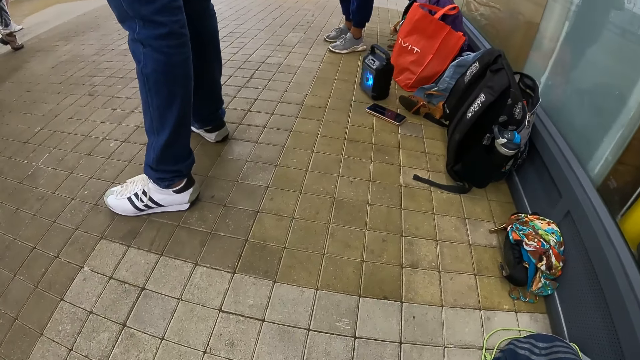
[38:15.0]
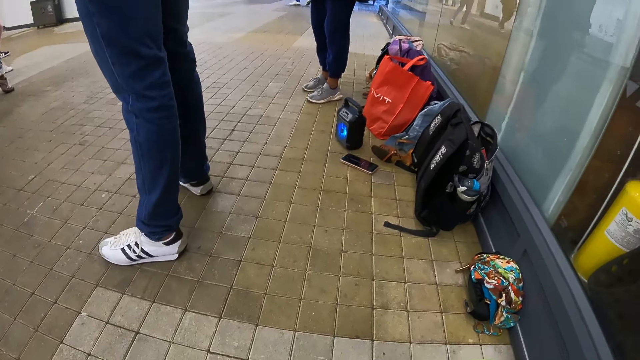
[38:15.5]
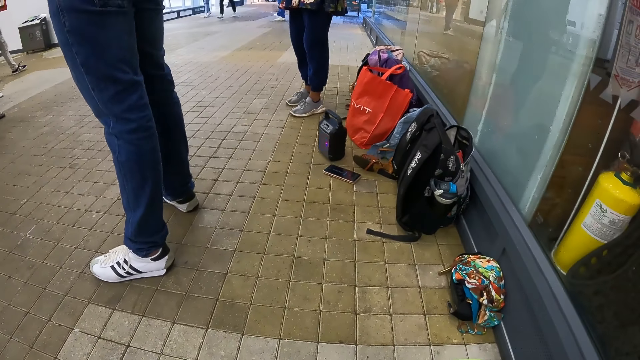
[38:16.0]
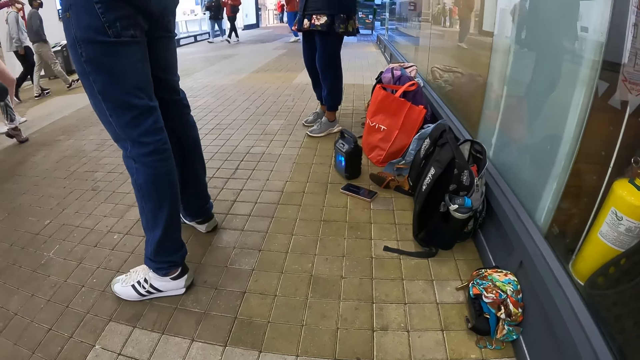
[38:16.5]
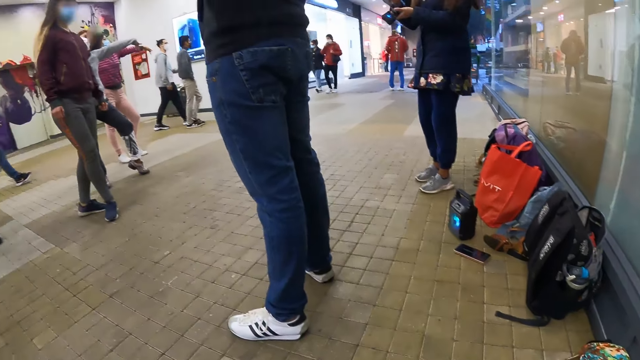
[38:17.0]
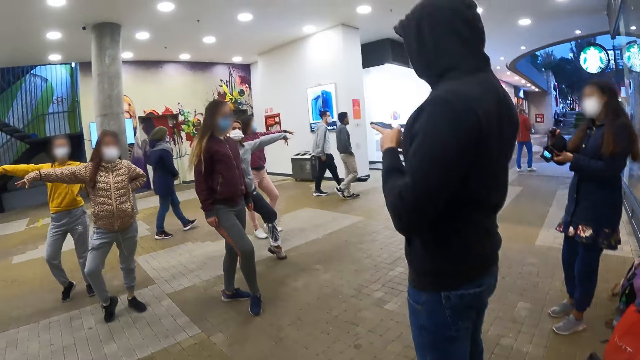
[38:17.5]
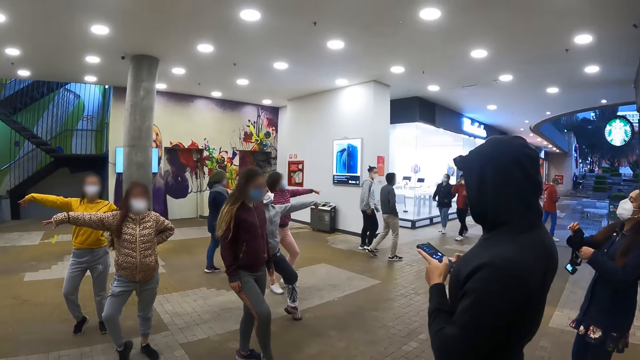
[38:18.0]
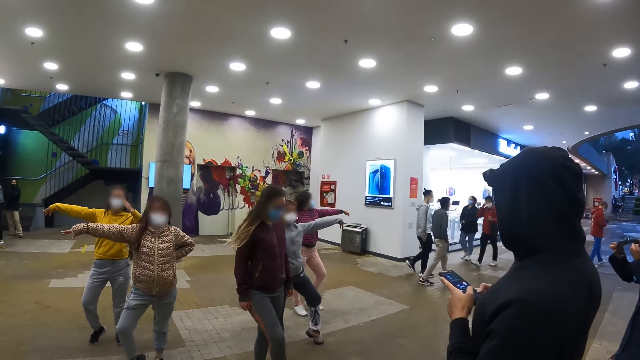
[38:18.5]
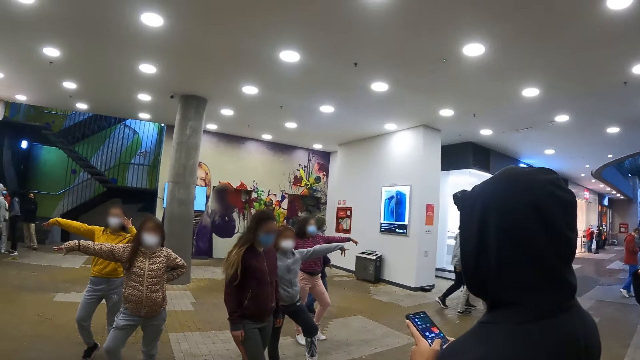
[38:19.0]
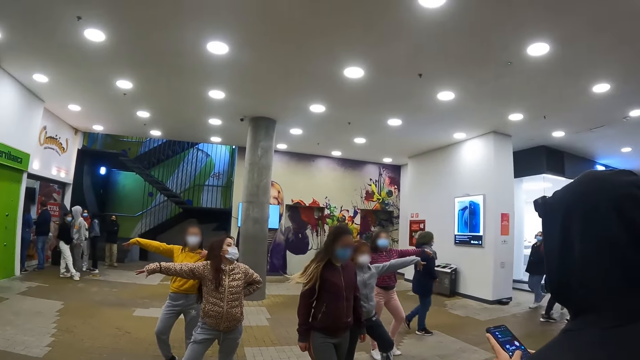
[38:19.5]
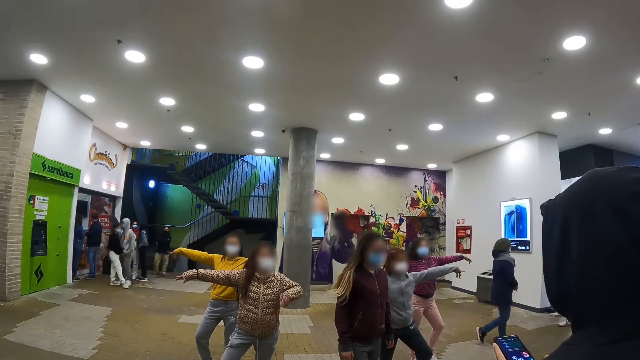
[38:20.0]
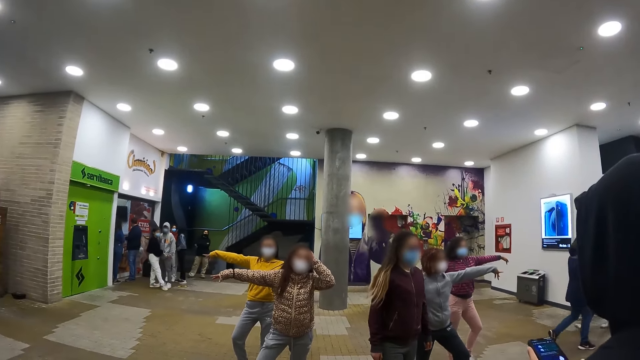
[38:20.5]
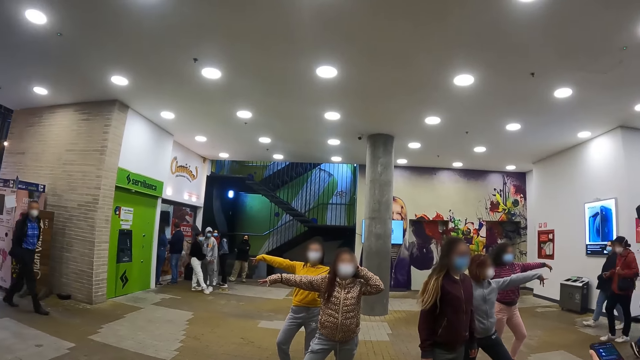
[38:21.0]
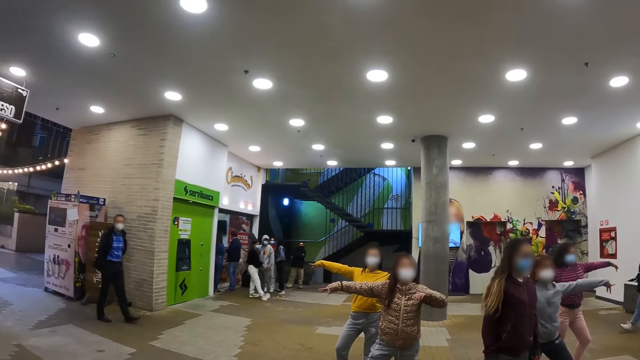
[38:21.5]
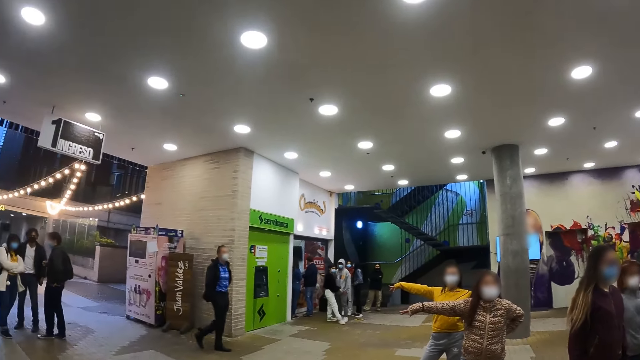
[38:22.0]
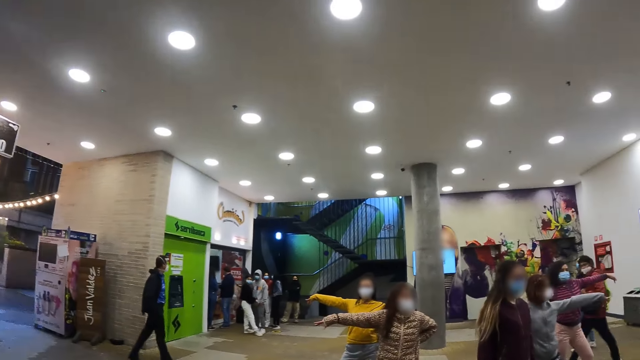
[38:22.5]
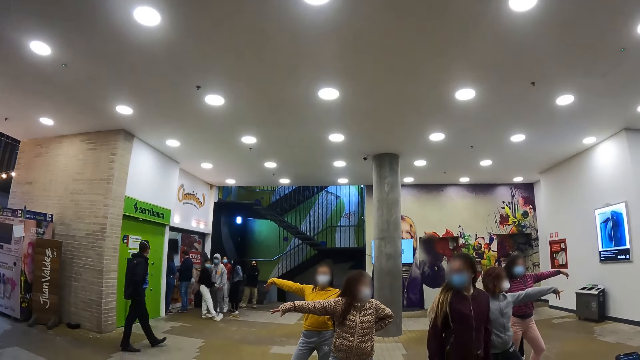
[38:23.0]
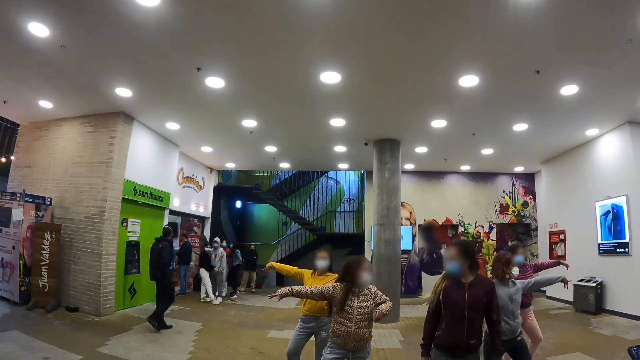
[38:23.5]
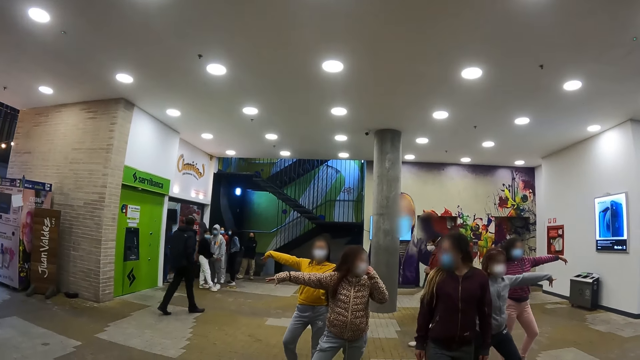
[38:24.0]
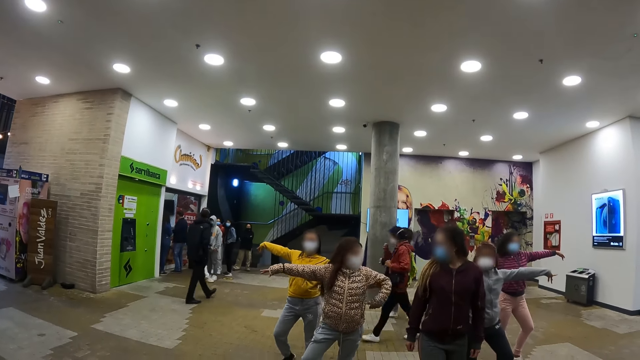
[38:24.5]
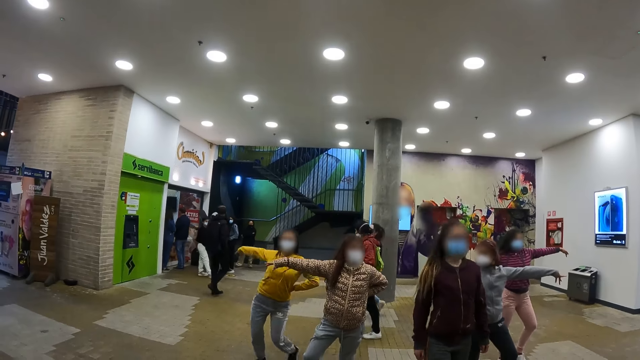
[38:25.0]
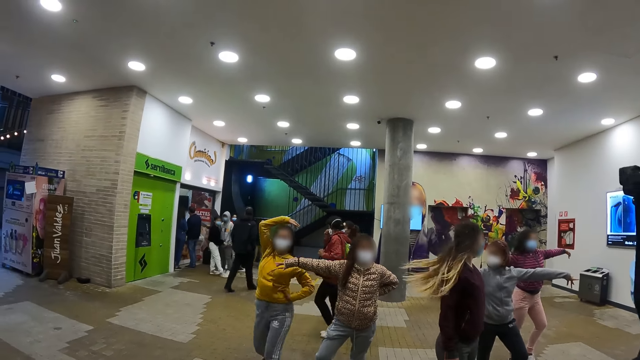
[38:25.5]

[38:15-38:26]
The camera wearer stands upright. They look at the people dancing.

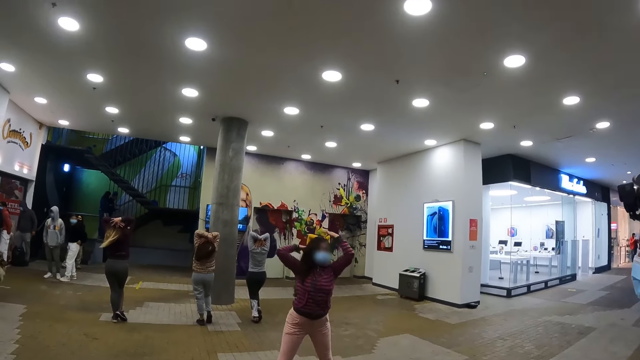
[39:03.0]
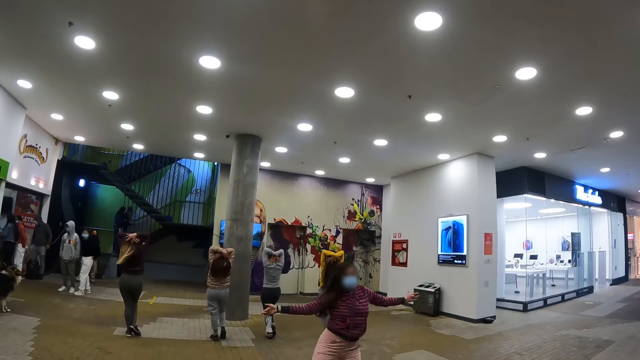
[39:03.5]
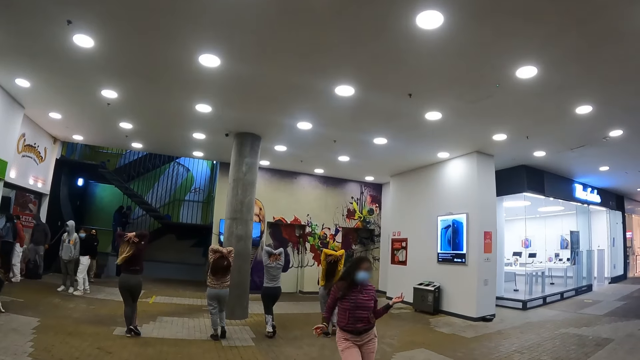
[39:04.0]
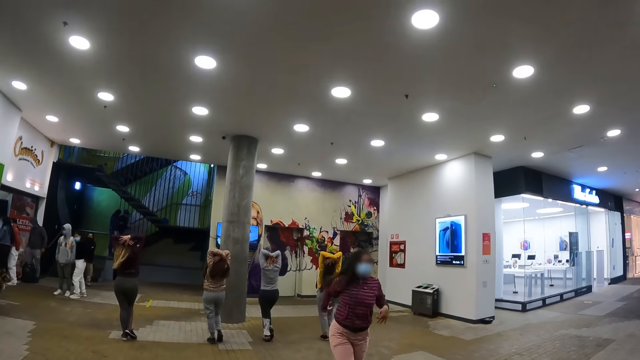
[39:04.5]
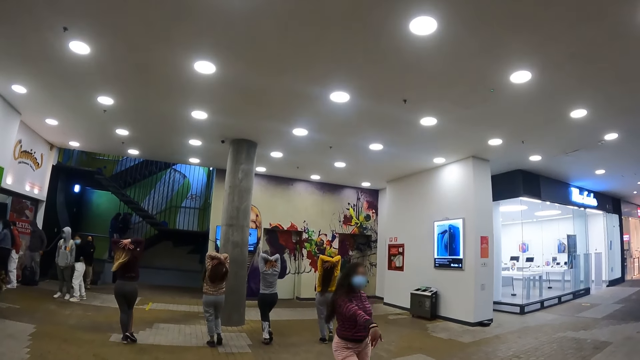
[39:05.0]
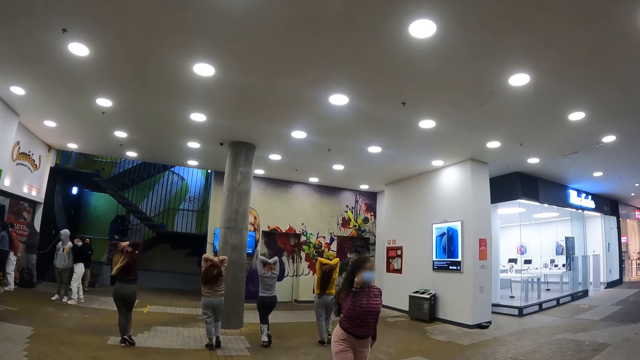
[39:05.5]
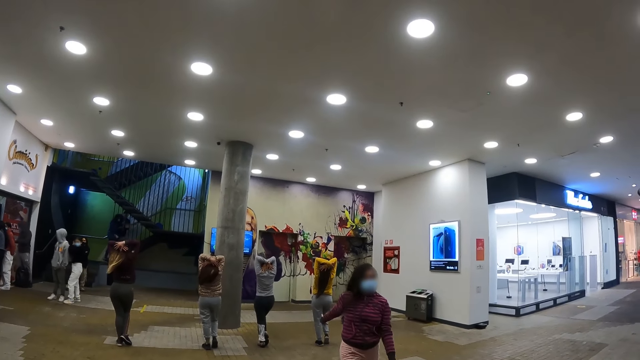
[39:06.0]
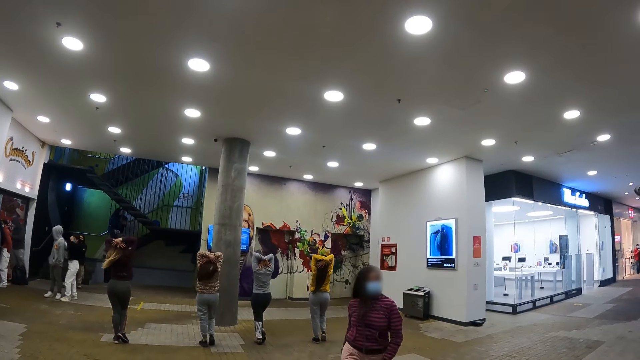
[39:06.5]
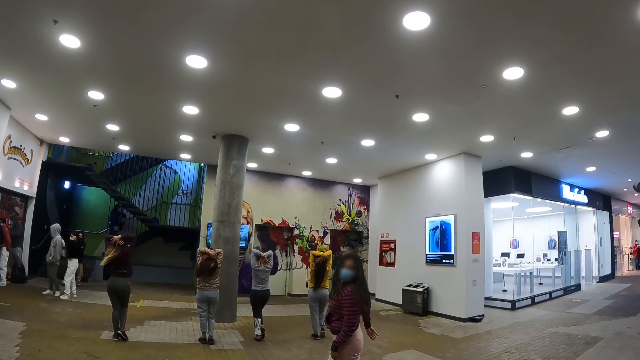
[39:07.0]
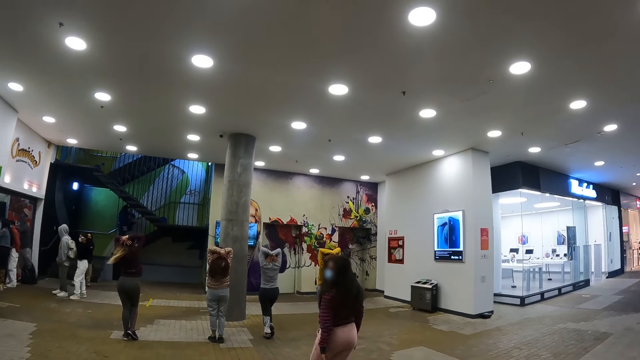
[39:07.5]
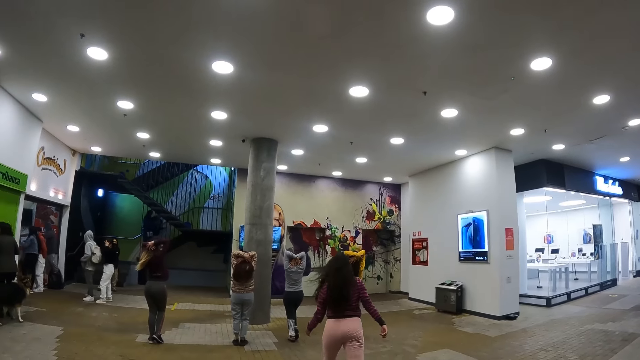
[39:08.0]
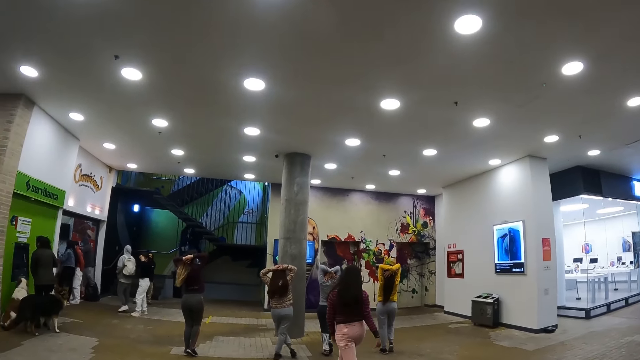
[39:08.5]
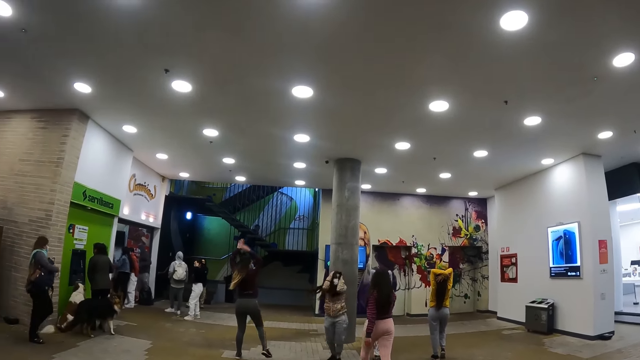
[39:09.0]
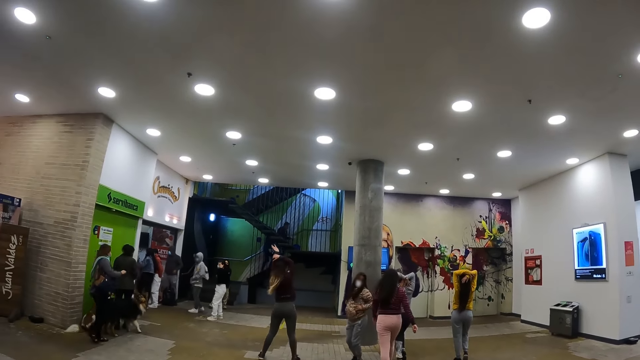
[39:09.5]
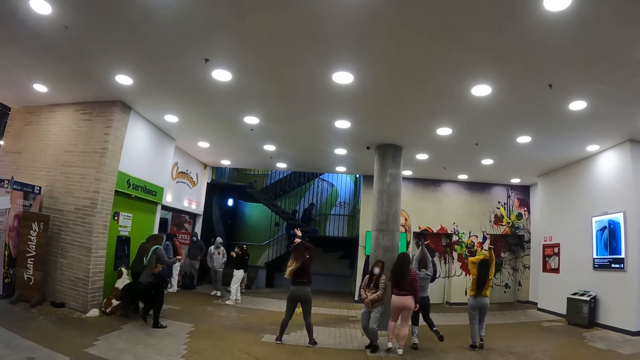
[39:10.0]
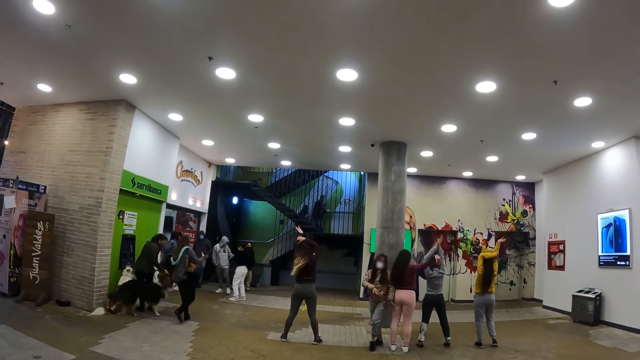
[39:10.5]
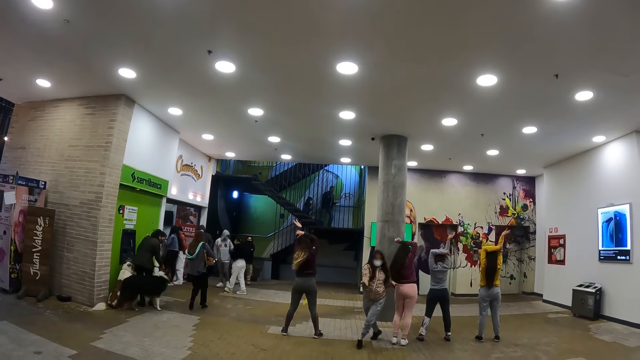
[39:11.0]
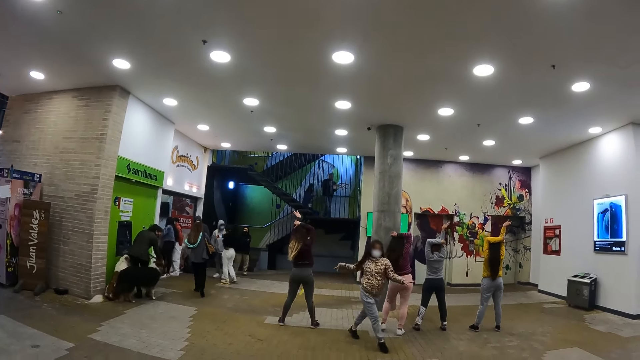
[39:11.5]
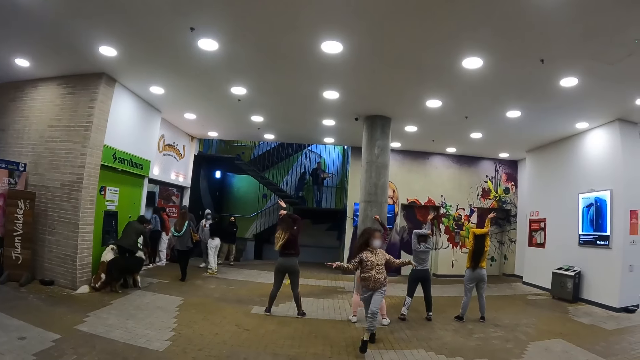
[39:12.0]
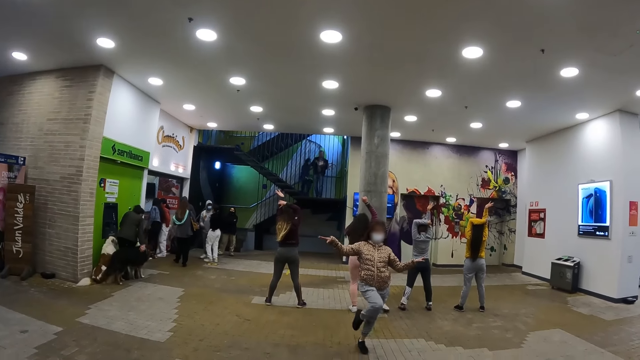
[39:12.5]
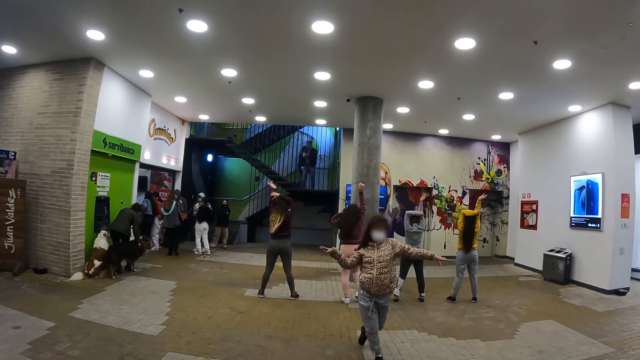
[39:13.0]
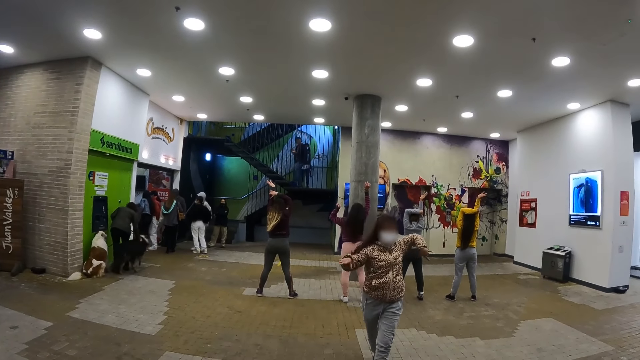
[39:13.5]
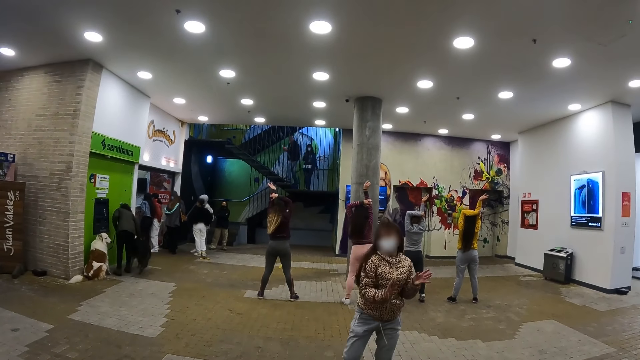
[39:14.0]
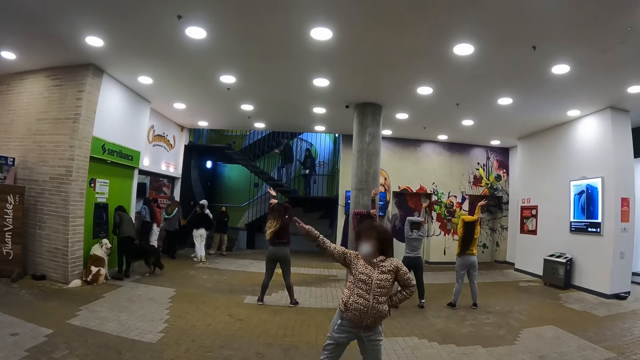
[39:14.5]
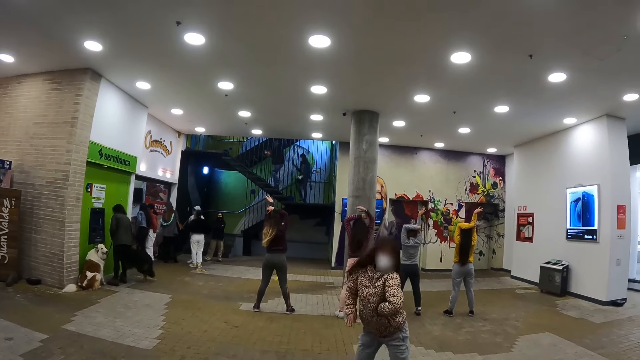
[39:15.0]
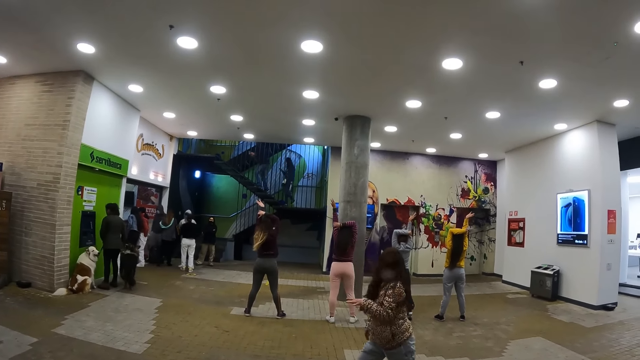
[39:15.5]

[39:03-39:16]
A person dances in the room. Another person dances in the room.
